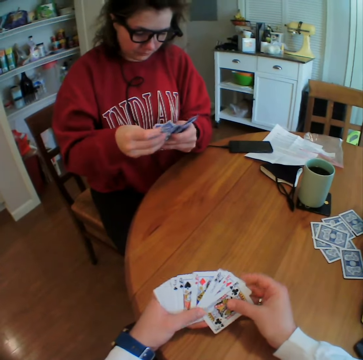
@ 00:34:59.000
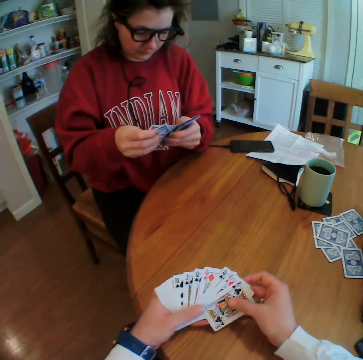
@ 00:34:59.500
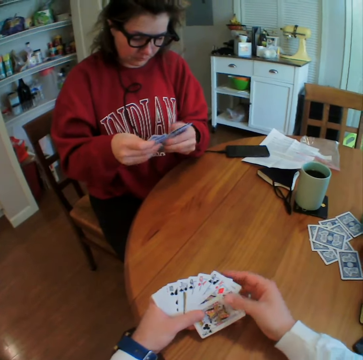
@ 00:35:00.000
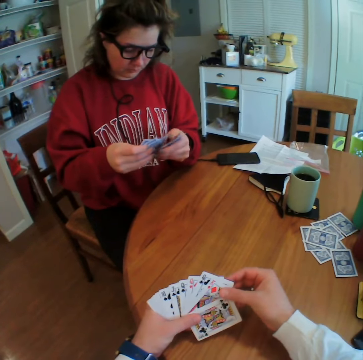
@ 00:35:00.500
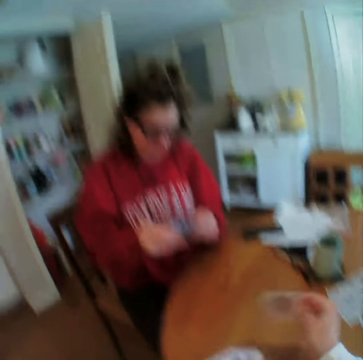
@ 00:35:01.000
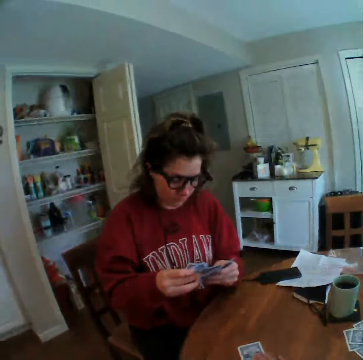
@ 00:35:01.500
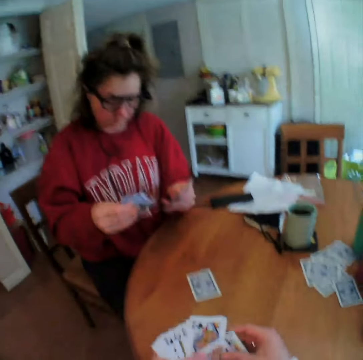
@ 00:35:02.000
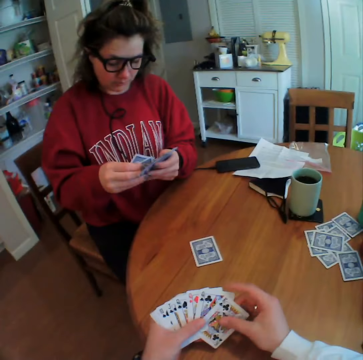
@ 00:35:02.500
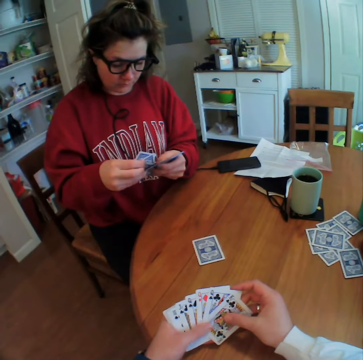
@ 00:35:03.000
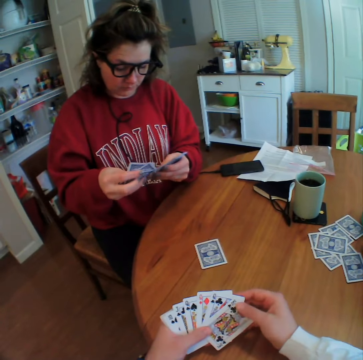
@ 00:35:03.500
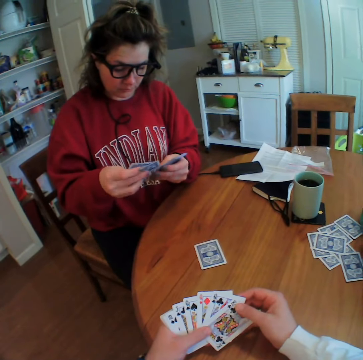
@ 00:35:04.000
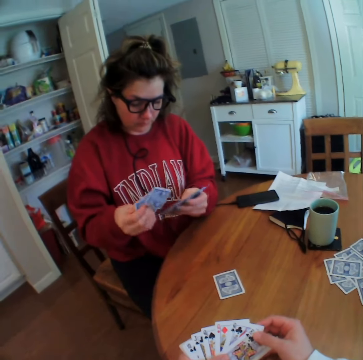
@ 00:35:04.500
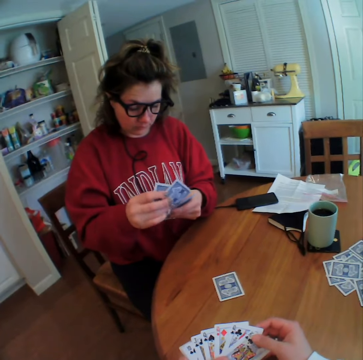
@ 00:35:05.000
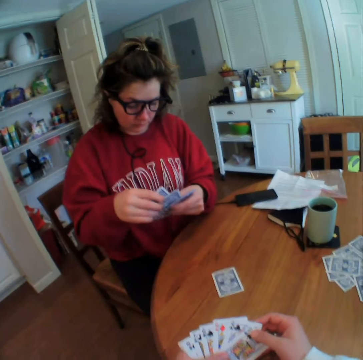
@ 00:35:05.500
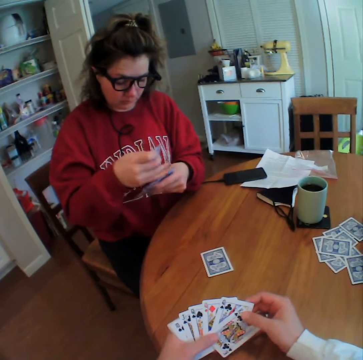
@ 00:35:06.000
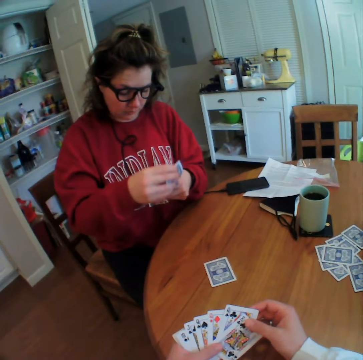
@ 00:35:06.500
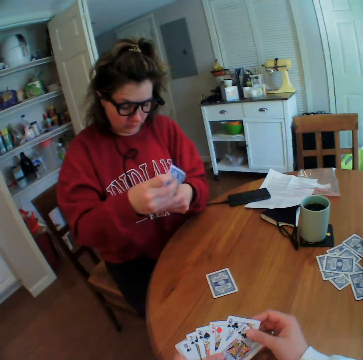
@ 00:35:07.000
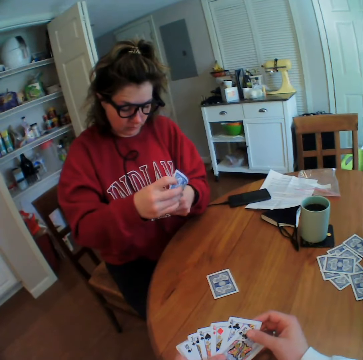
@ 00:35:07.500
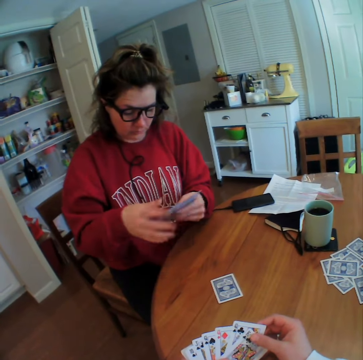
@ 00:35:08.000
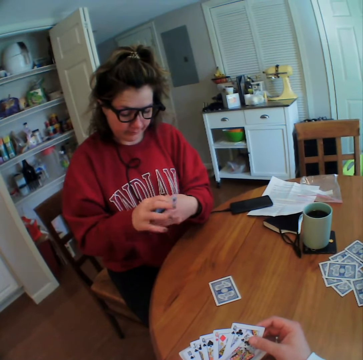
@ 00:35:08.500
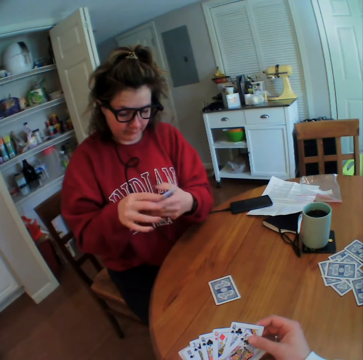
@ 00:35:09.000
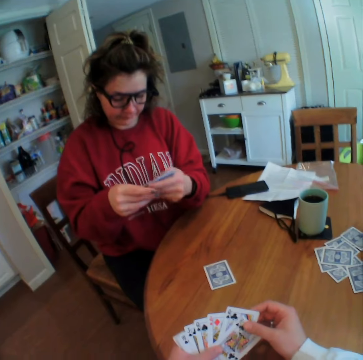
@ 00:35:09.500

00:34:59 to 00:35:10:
The camera wearer reshuffles the cards. A woman arranges her cards. The camera wearer plays his card. He talks to the woman. The woman looks at her cards. The woman arranges her cards.

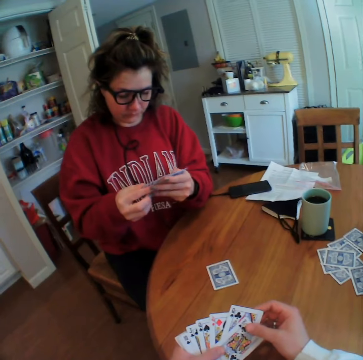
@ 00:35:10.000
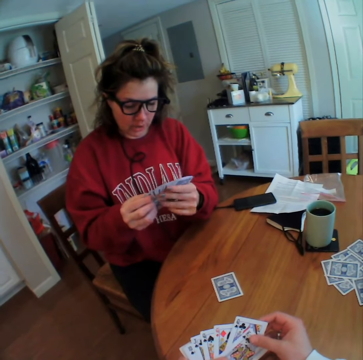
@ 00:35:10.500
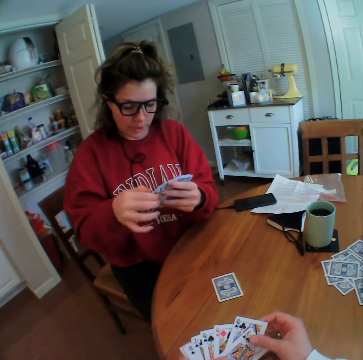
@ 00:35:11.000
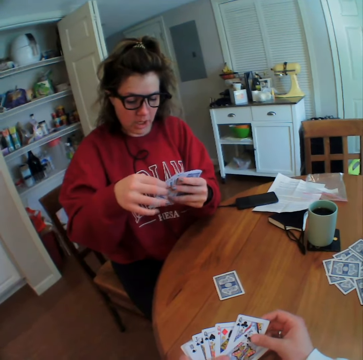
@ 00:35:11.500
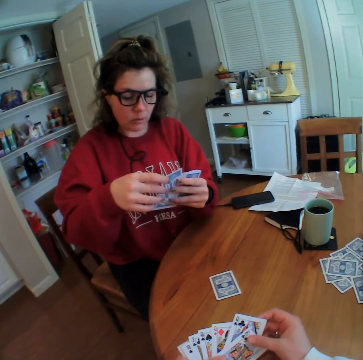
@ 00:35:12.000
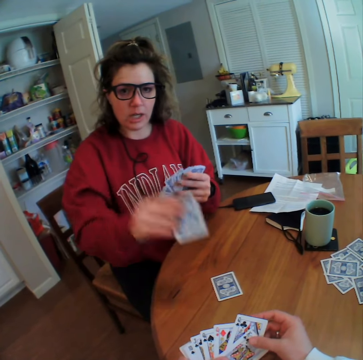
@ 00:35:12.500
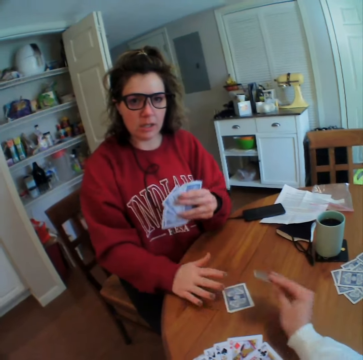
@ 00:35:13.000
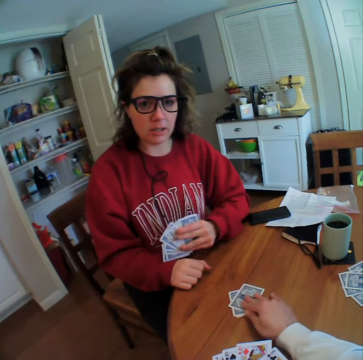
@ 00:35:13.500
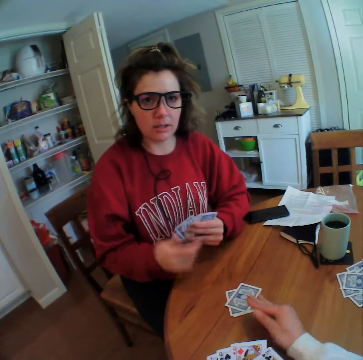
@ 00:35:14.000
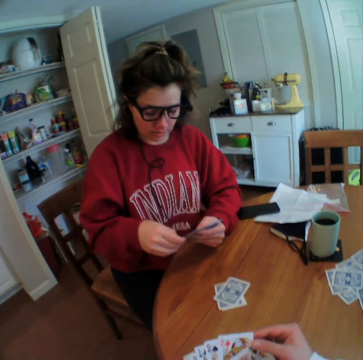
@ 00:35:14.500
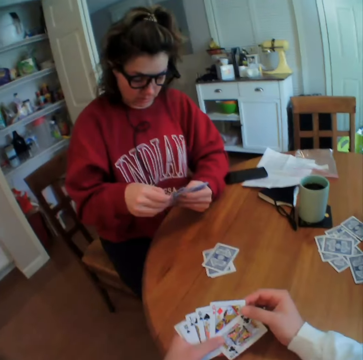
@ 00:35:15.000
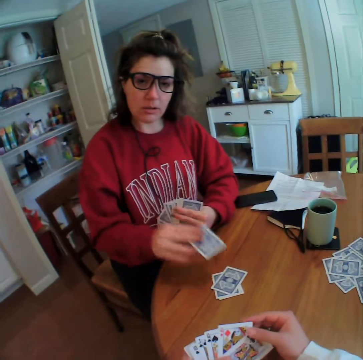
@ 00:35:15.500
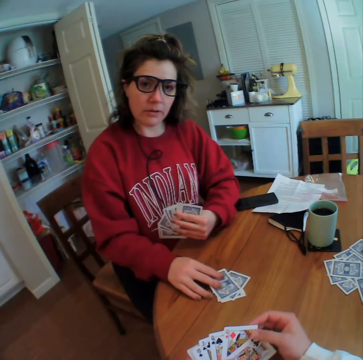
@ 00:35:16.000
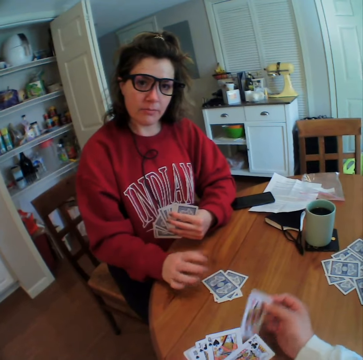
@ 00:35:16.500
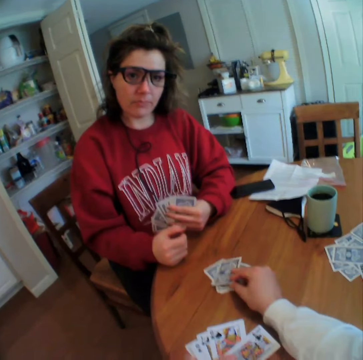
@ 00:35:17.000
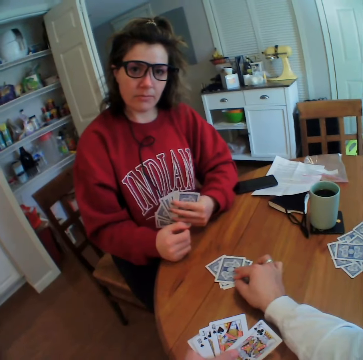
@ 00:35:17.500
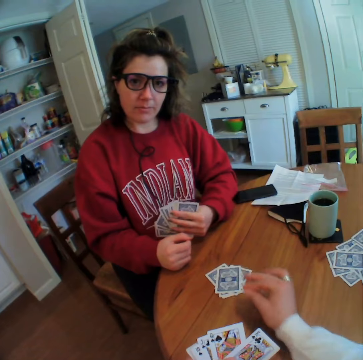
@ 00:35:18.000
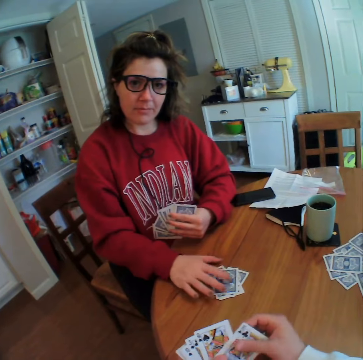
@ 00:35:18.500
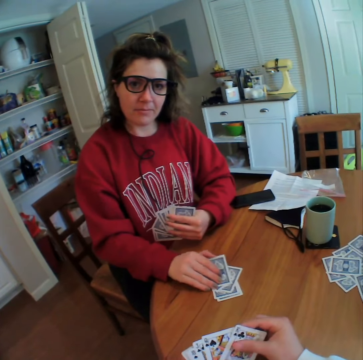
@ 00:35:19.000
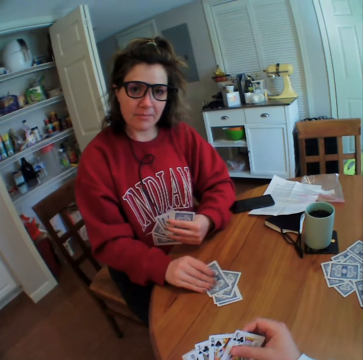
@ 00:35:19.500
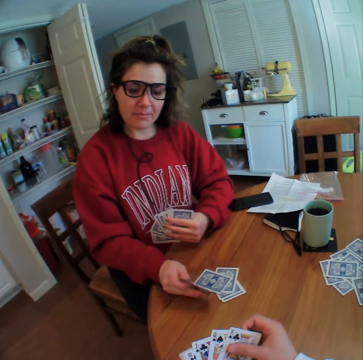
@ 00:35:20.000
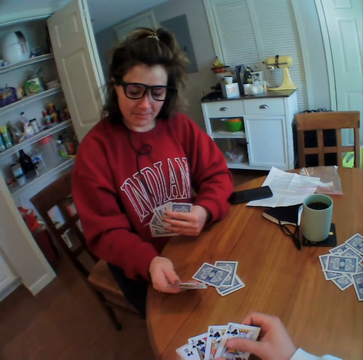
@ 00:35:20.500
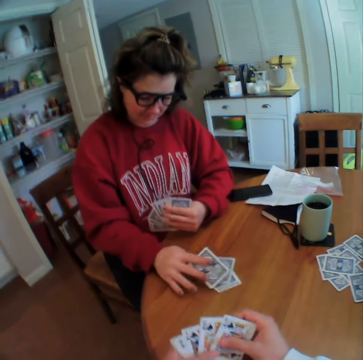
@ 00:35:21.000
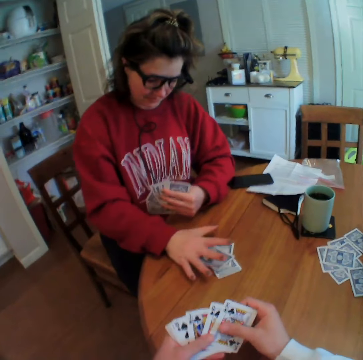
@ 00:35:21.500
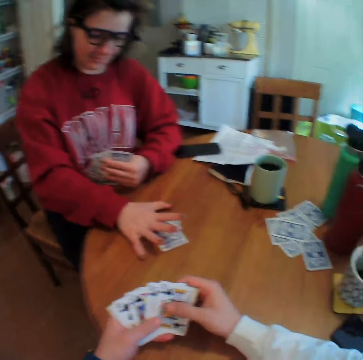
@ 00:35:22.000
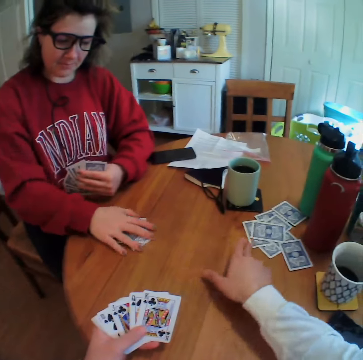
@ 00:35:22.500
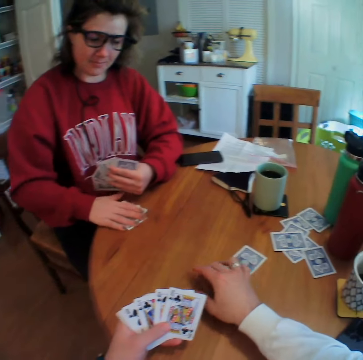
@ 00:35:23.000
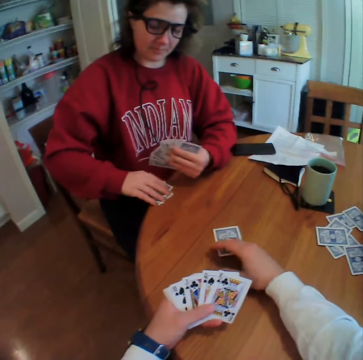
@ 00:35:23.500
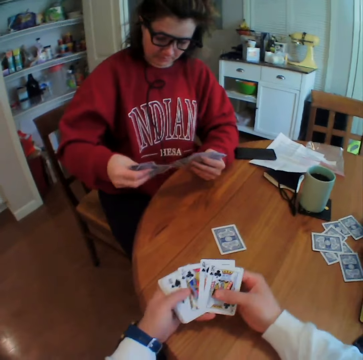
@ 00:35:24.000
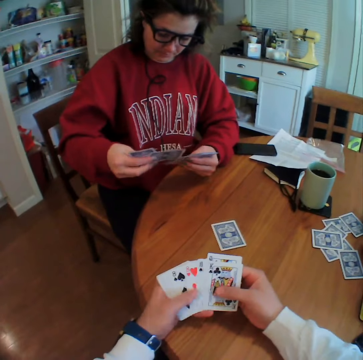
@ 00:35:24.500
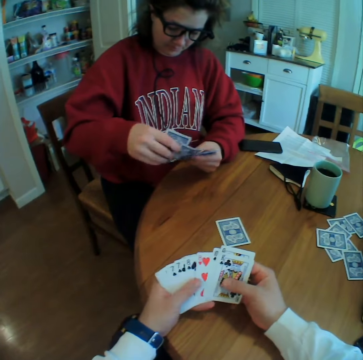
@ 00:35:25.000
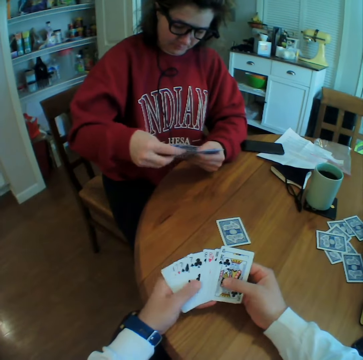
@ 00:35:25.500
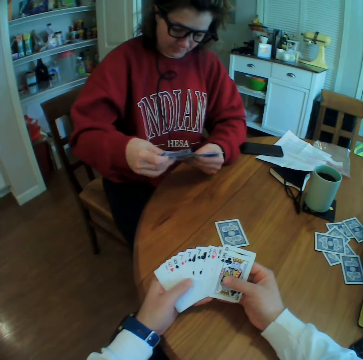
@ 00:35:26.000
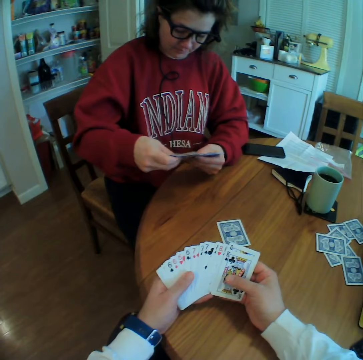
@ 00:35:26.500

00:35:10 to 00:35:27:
The camera wearer waits for a woman. The woman sings. The woman plays her card. The camera wearer plays his card. He talks to the woman. The woman plays her card. The camera wearer plays his card. The woman picks a card from the table, looks at the card, puts down the card and grabs the cards. The camera wearer pulls a card from the table. He reshuffles the cards. He looks at his cards.

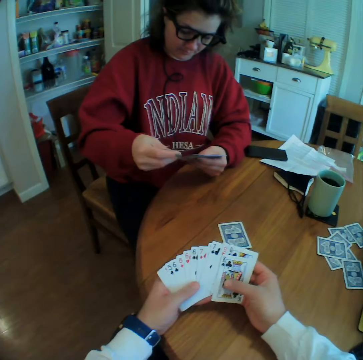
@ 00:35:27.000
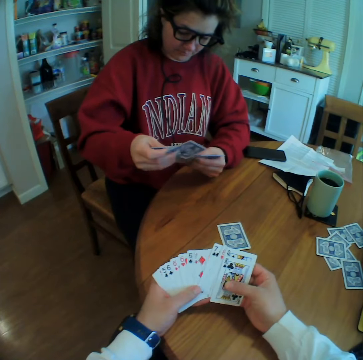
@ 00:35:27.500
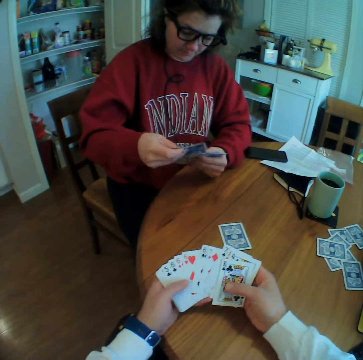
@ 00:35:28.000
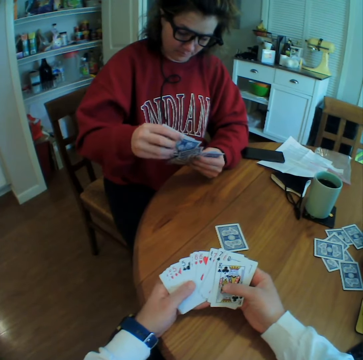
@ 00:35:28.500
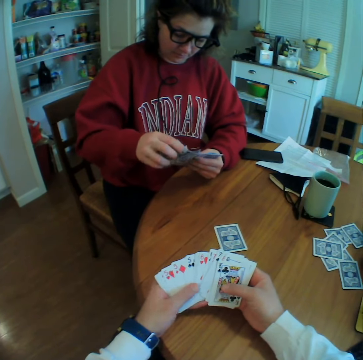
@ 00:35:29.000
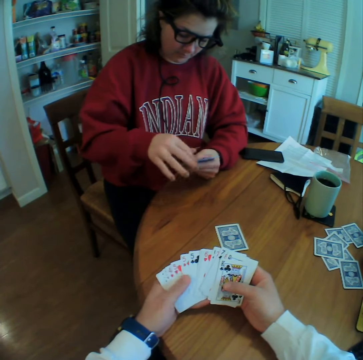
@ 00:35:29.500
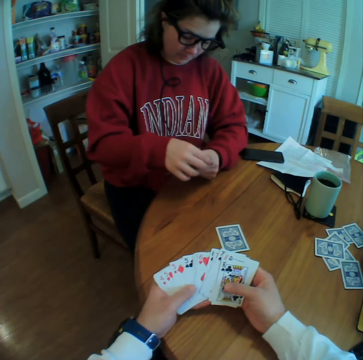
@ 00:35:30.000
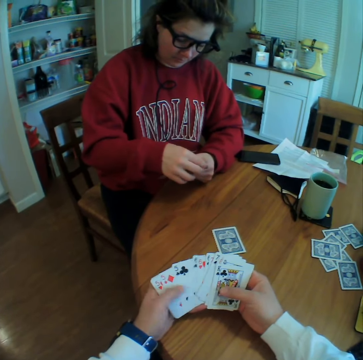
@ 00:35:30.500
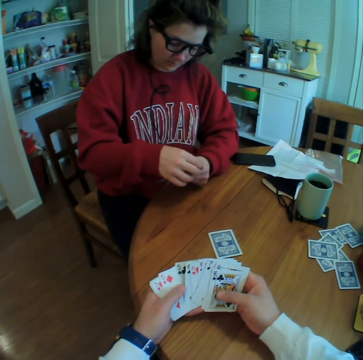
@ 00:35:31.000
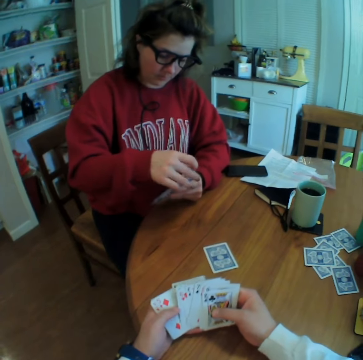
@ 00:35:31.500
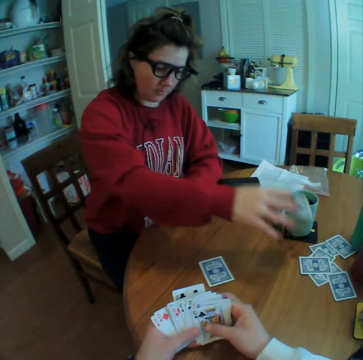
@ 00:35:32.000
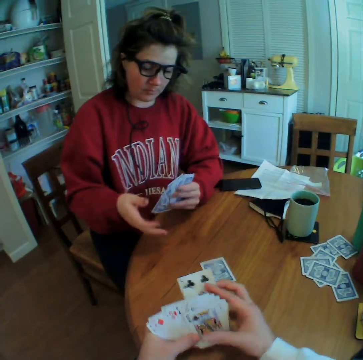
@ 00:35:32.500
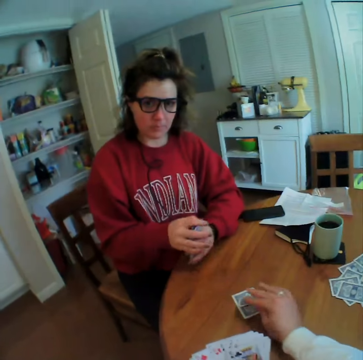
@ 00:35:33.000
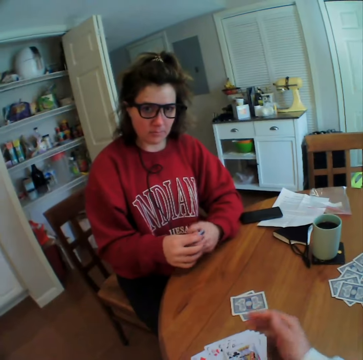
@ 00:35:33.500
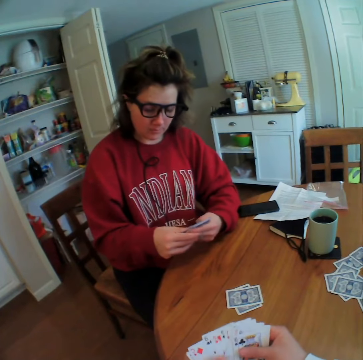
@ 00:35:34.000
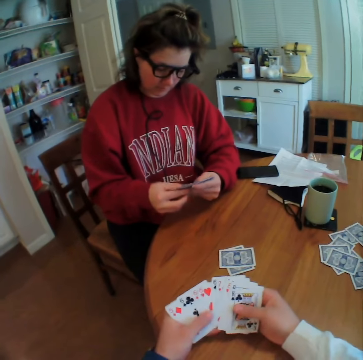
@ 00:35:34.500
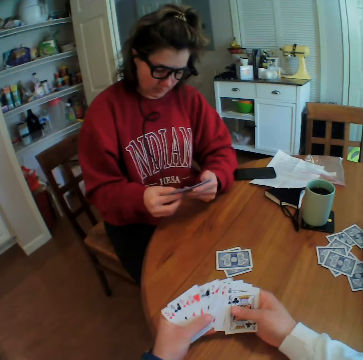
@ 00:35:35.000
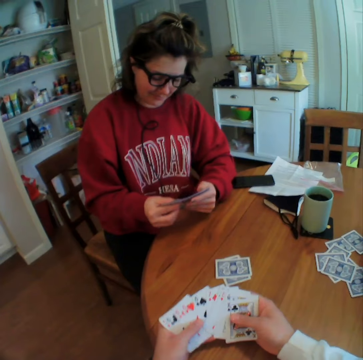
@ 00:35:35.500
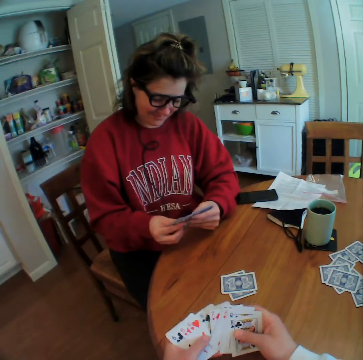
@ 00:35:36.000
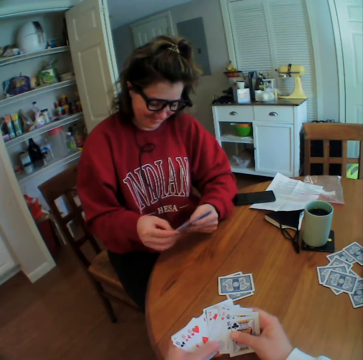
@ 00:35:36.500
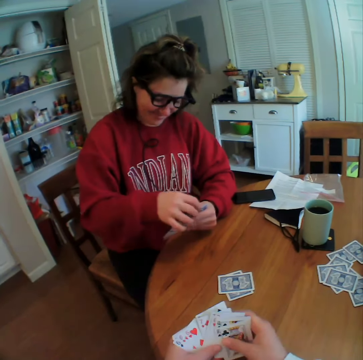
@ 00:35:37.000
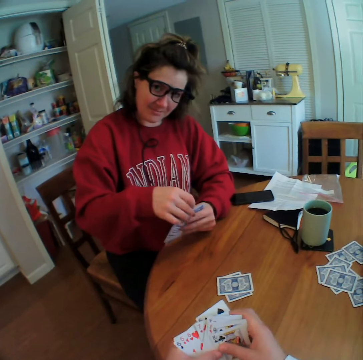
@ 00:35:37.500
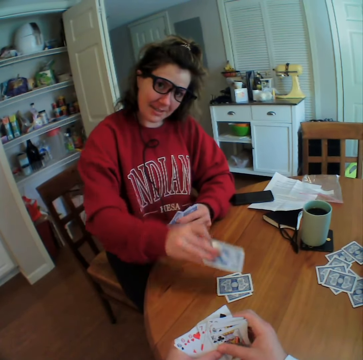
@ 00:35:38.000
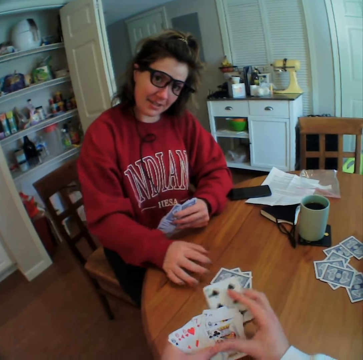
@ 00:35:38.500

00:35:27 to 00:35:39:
A woman looks at her cards. The woman removes her card and drops the card on the table. The camera wearer plays his card. The woman looks at her cards. The camera wearer reshuffles the cards.
